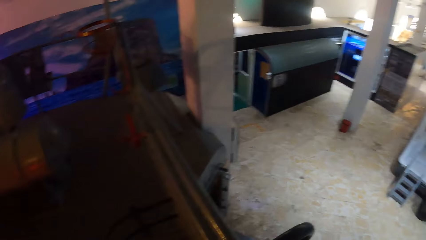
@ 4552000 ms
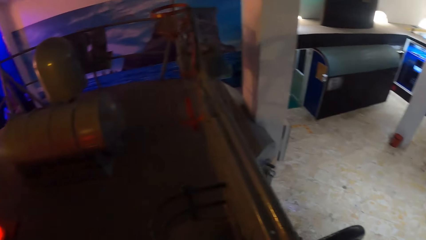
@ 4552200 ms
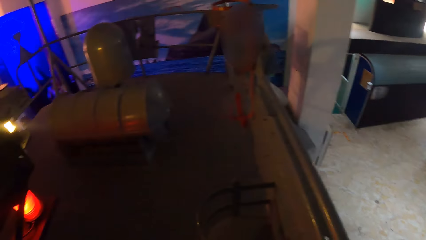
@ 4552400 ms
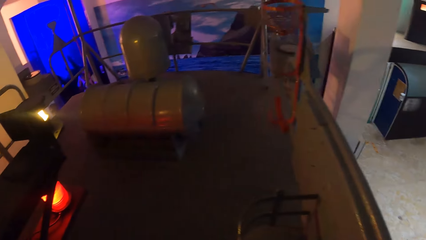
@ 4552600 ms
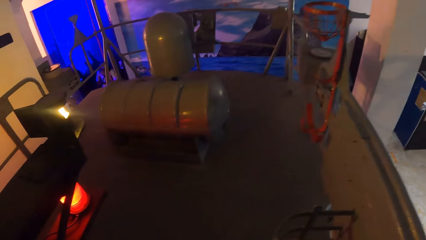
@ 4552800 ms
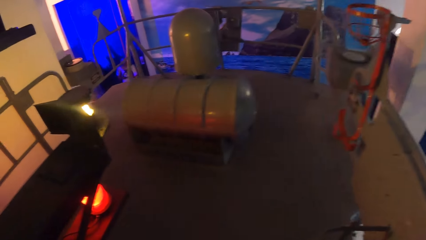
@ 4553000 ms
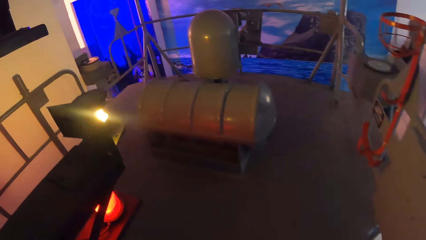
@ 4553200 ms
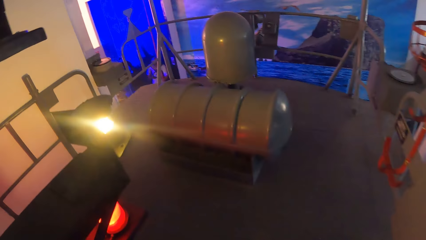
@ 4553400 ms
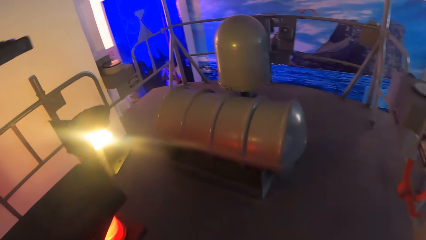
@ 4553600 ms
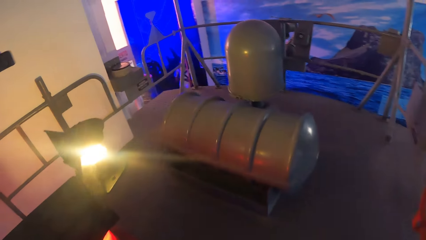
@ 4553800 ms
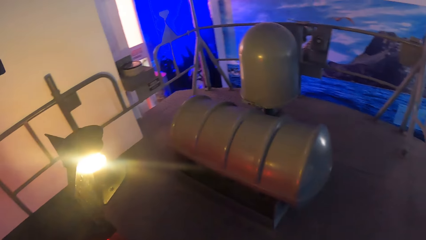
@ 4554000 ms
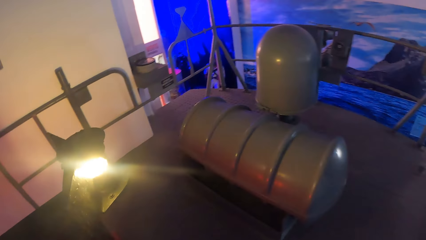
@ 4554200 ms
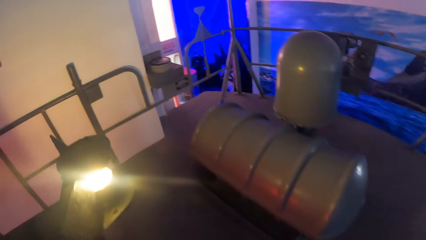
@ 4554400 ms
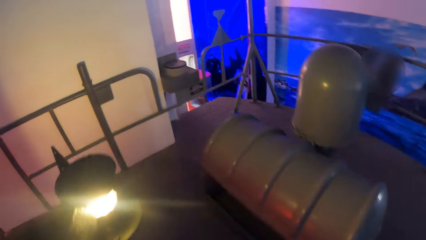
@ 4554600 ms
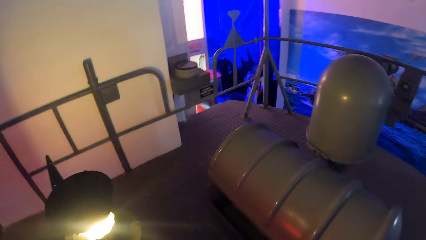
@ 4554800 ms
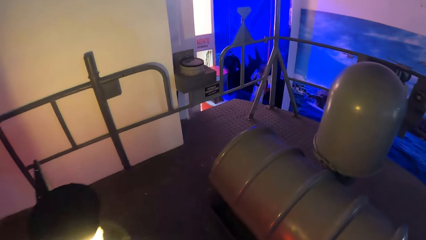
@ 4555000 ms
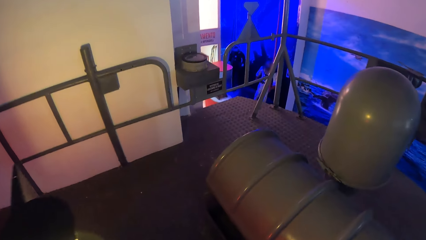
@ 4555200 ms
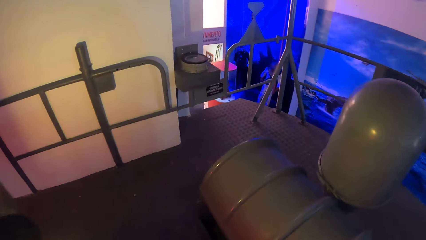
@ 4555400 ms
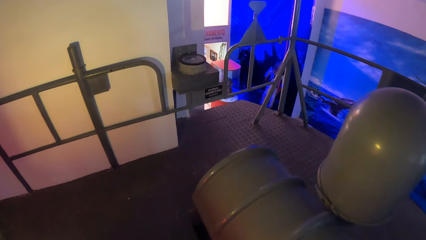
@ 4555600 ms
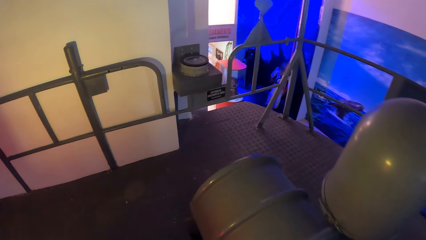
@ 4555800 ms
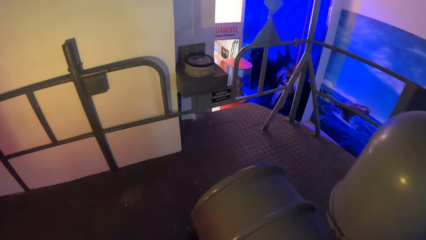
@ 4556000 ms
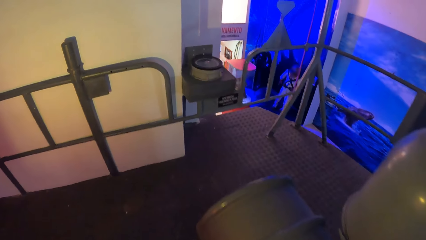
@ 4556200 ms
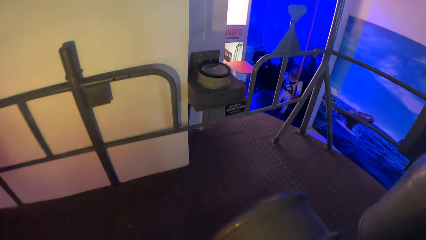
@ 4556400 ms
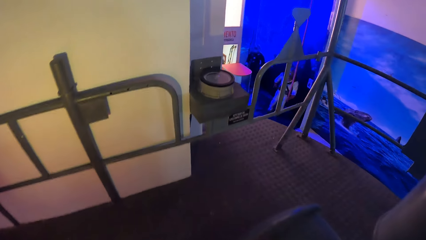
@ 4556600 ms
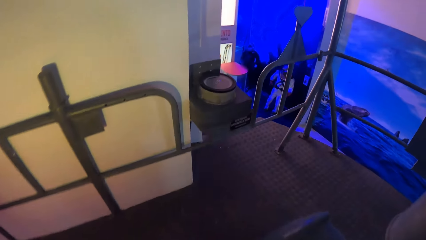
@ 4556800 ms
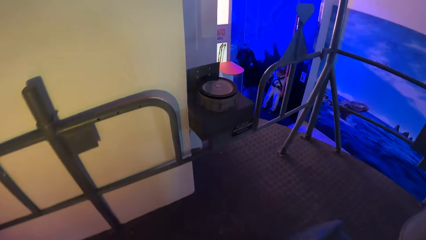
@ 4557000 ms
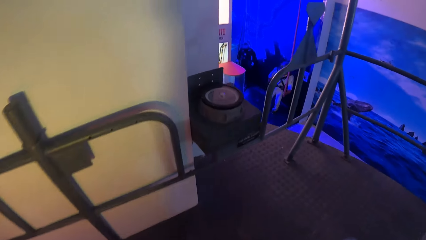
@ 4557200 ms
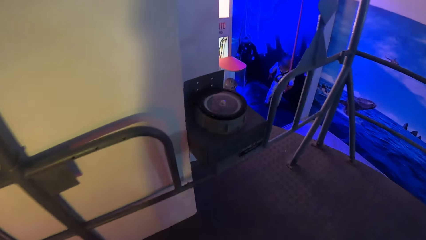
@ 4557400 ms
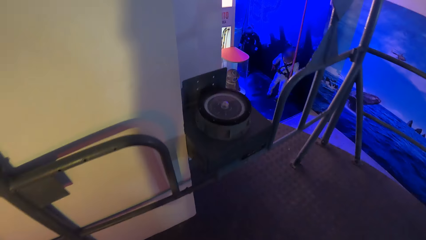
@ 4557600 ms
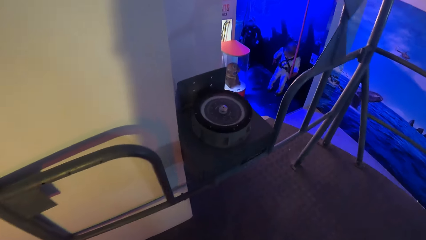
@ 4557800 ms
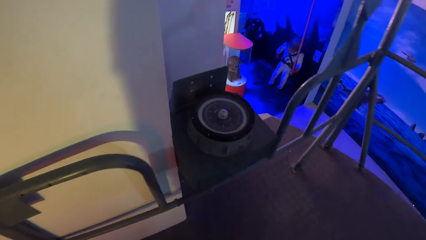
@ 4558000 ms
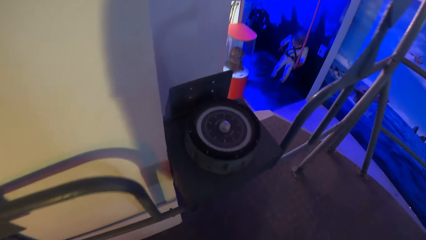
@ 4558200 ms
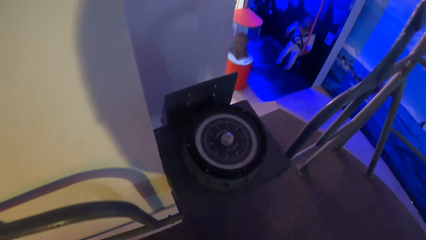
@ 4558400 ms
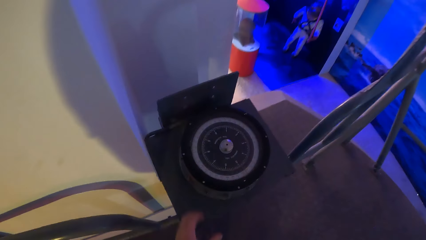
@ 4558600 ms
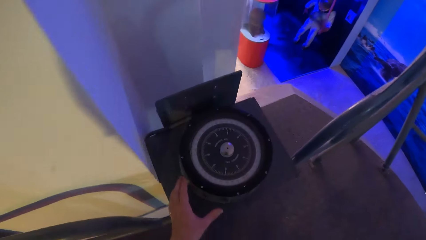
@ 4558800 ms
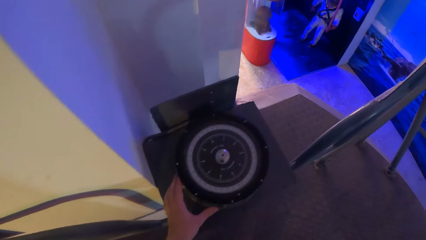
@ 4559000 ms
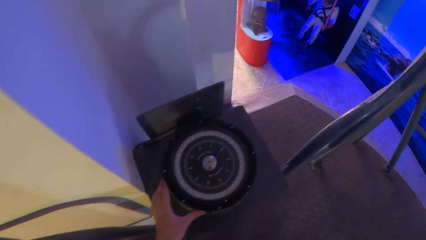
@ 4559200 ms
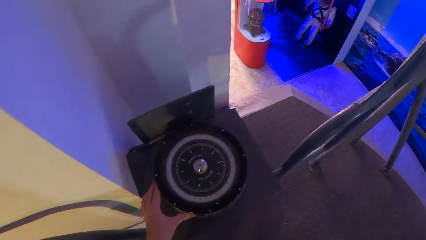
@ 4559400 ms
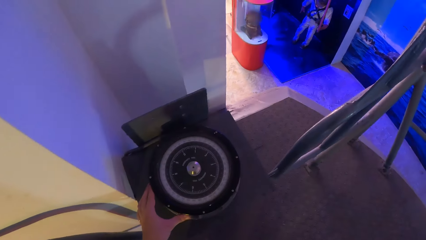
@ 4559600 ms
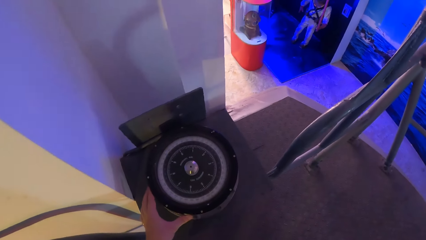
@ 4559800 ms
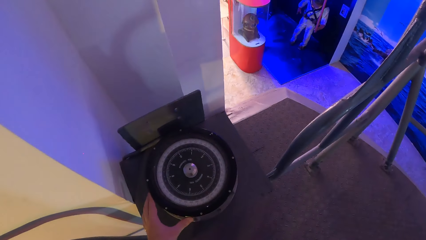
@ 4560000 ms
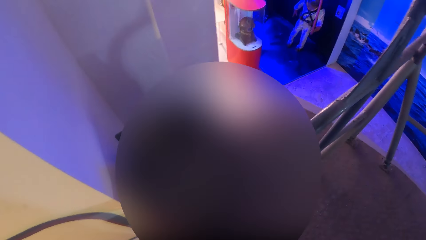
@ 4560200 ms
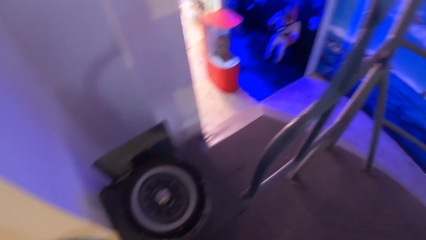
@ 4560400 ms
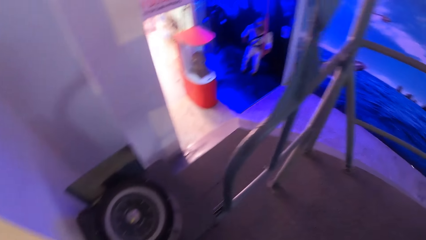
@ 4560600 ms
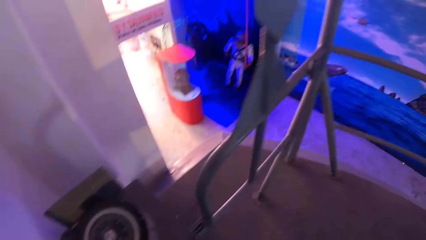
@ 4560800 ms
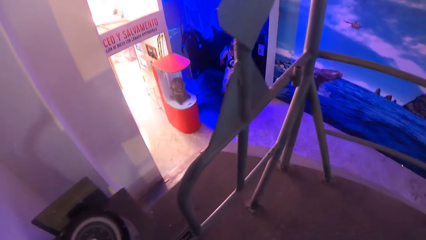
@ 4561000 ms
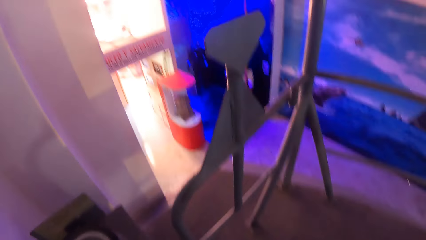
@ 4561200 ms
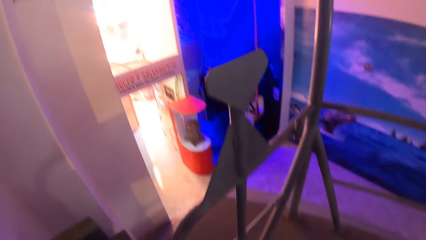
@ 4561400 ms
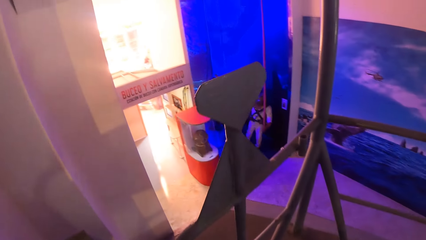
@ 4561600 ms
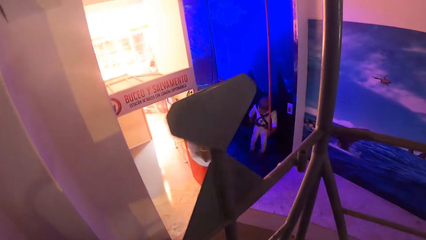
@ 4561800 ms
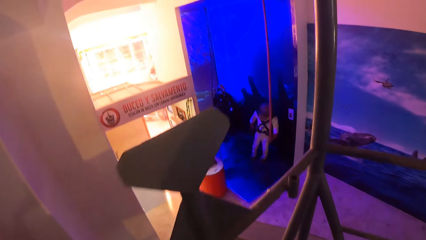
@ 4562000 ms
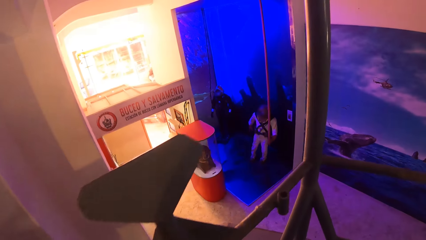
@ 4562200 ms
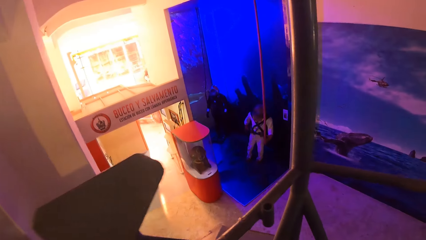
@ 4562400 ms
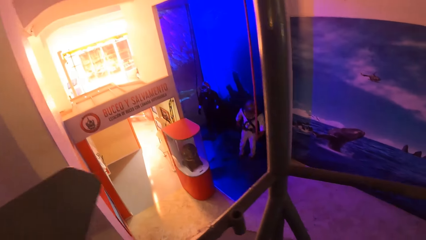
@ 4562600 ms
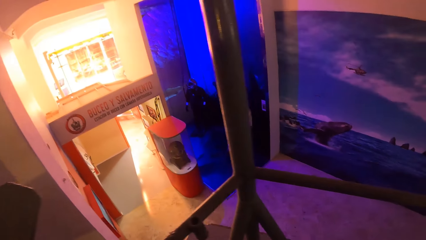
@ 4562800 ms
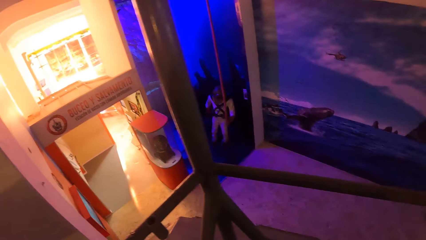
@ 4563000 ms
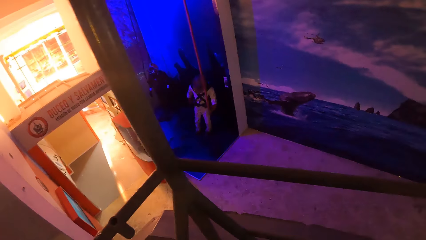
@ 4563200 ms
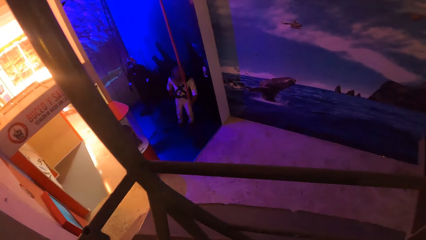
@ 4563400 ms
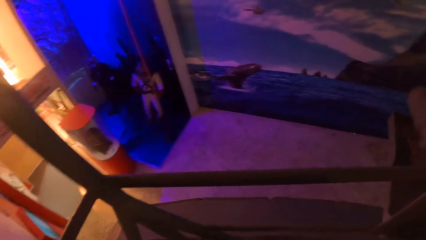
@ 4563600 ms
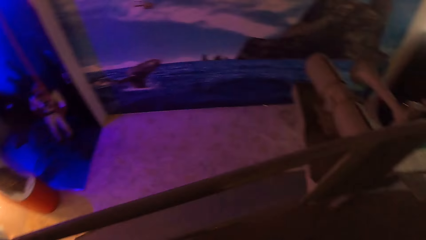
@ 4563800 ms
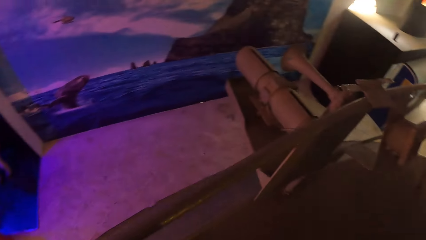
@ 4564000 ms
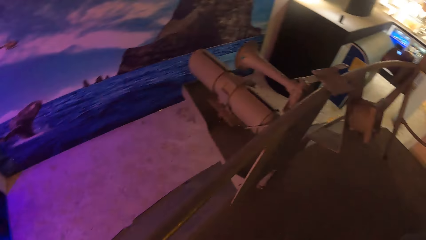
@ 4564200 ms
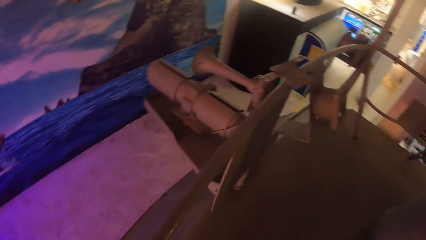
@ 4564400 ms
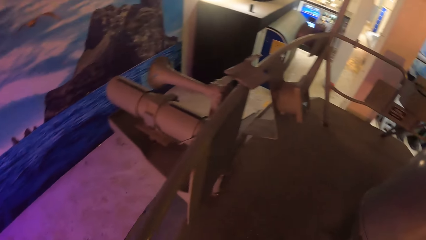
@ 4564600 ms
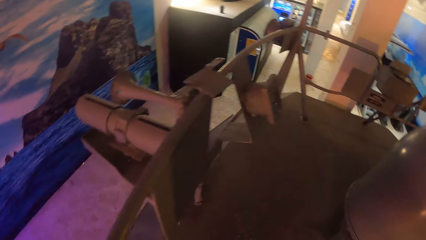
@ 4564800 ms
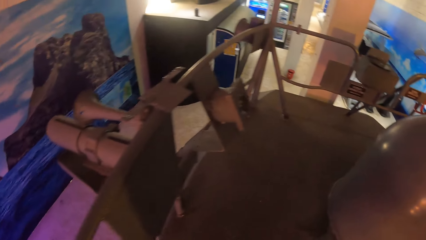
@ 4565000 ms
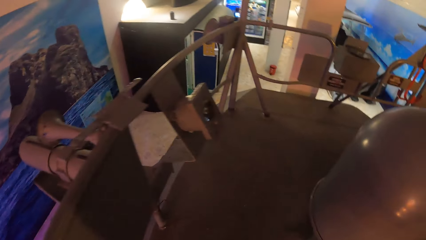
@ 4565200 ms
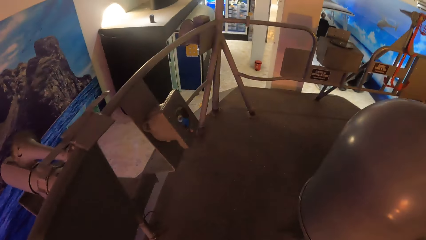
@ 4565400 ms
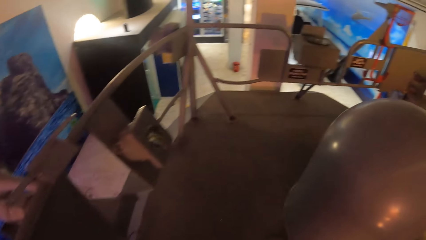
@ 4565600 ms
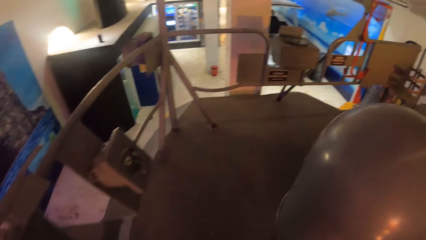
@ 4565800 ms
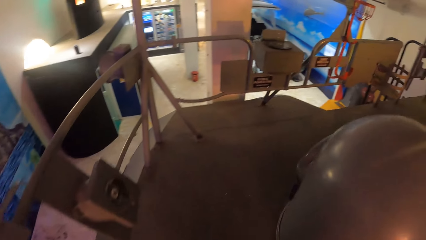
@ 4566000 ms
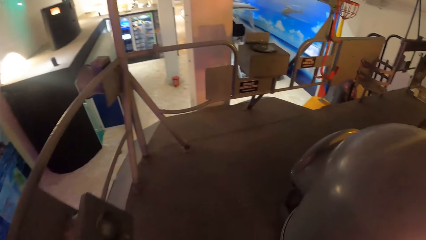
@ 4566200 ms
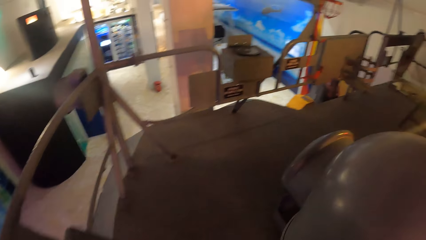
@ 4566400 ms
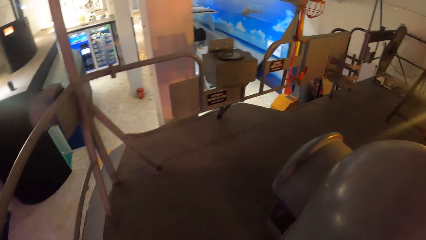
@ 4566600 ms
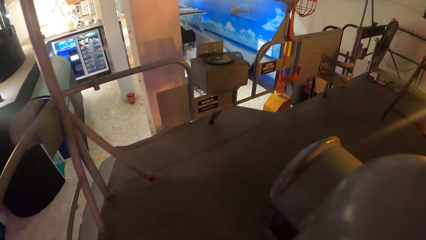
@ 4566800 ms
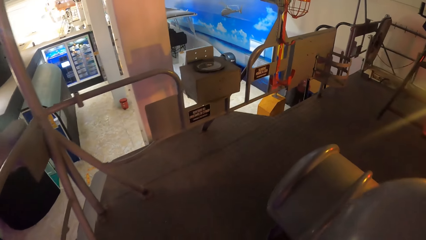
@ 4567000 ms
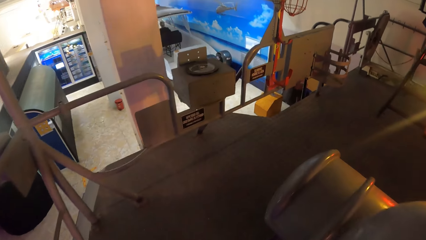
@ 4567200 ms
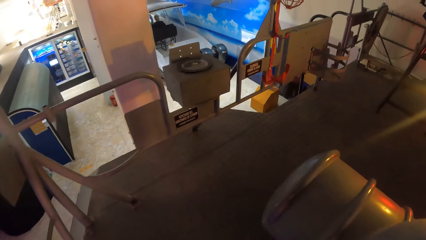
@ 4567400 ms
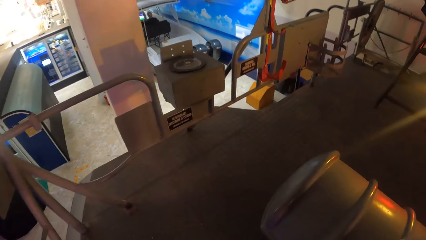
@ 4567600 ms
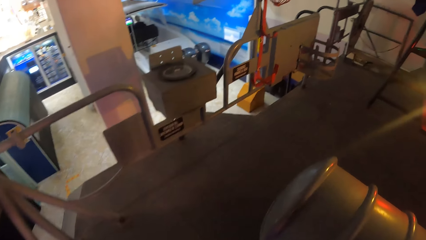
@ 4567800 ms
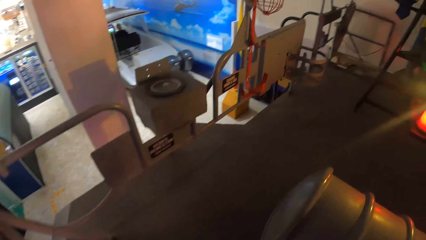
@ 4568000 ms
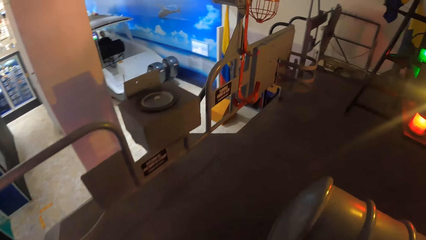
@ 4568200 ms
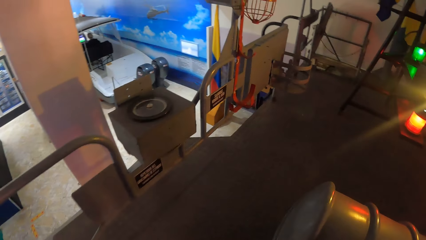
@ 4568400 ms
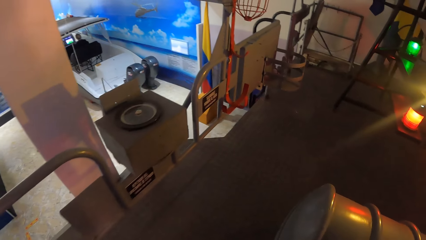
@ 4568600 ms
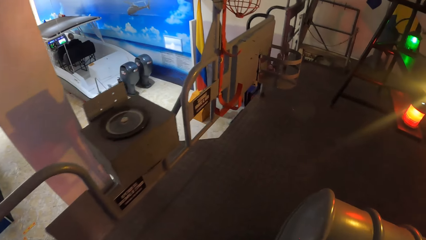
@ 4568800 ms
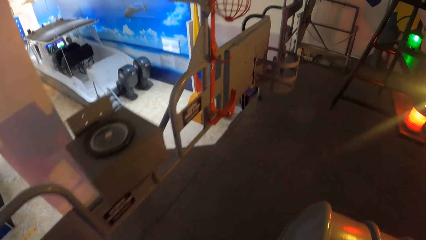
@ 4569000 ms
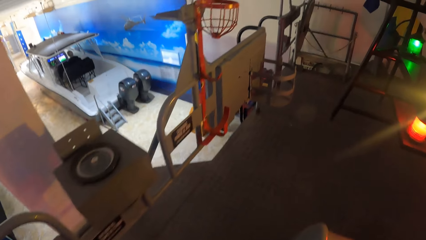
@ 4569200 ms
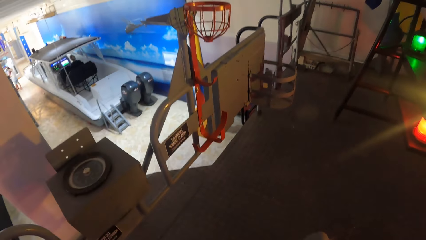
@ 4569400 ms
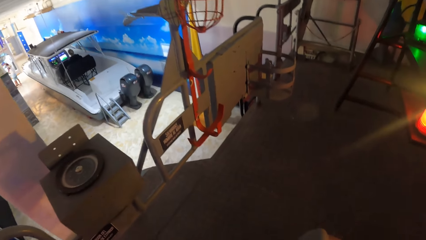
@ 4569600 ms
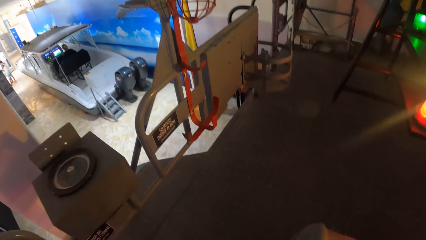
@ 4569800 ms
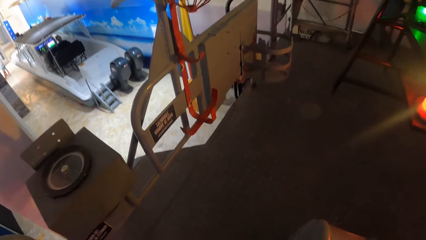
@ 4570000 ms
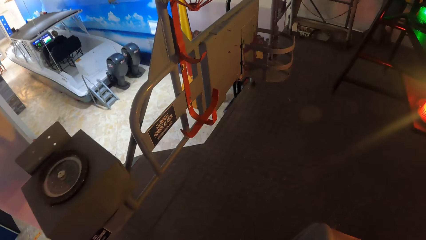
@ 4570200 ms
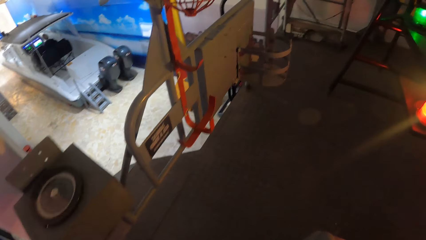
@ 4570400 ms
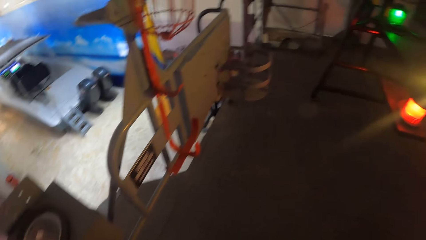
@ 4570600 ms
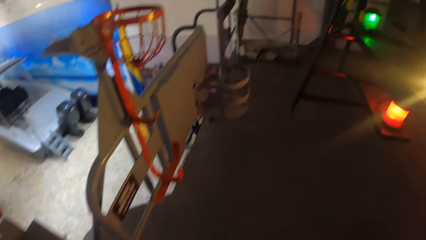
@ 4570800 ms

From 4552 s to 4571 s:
The camera wearer walks around the room. He holds a gyro regulator in the ship with his left hand. He presses the ship compass with his left hand. He walks around the room.
